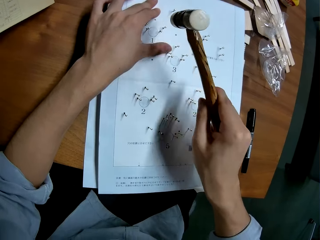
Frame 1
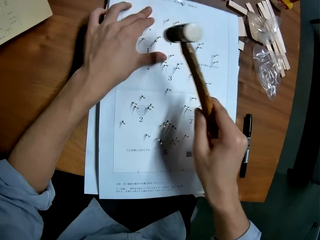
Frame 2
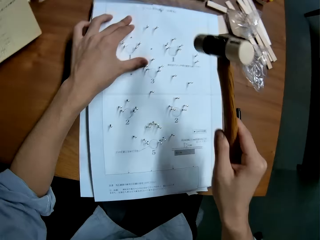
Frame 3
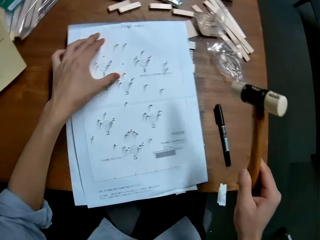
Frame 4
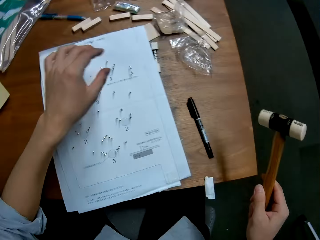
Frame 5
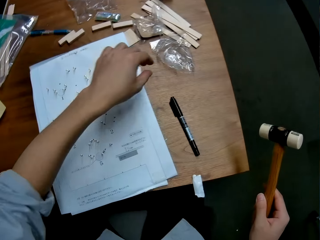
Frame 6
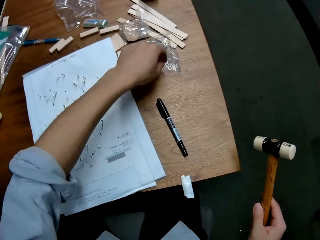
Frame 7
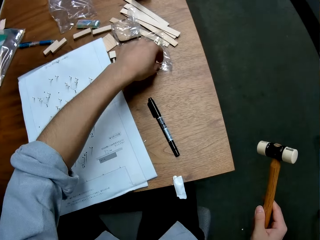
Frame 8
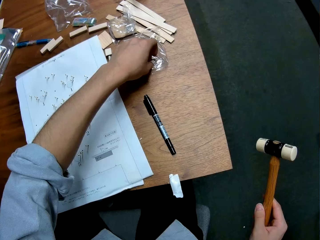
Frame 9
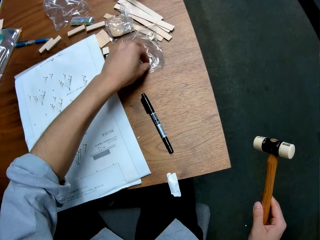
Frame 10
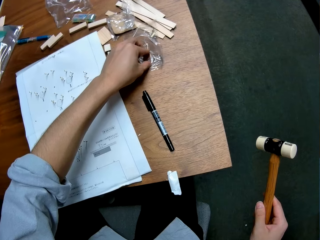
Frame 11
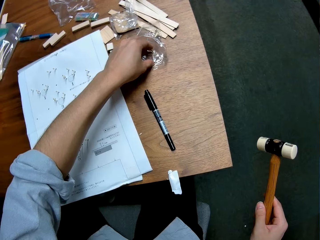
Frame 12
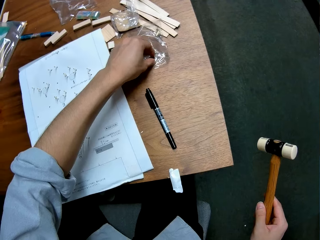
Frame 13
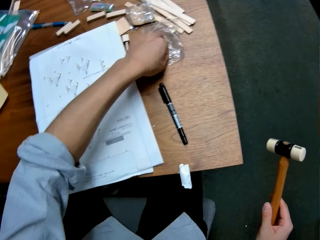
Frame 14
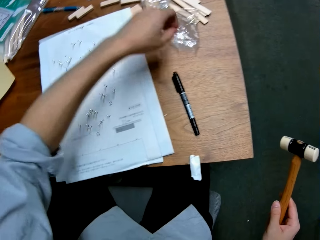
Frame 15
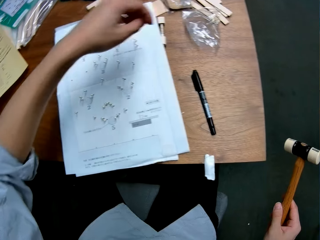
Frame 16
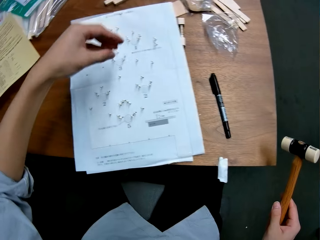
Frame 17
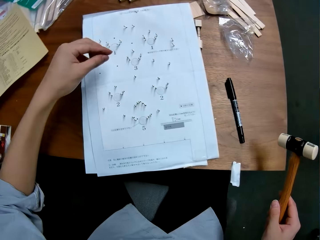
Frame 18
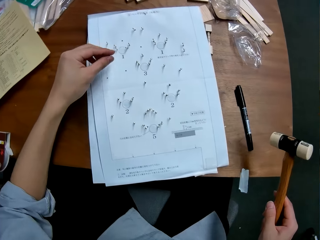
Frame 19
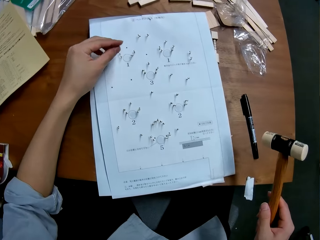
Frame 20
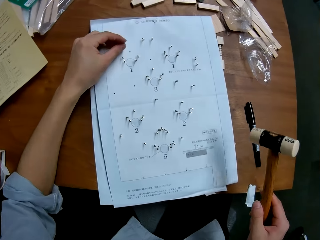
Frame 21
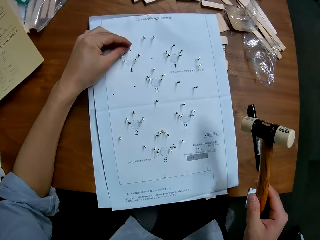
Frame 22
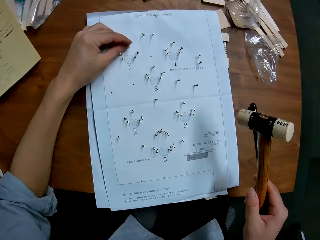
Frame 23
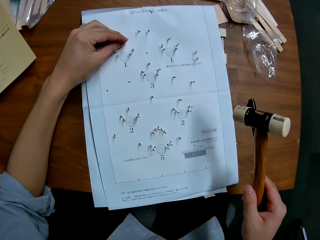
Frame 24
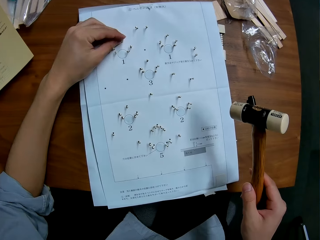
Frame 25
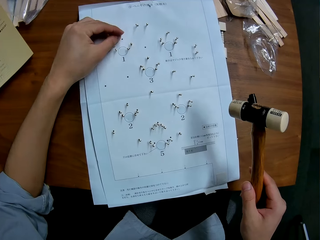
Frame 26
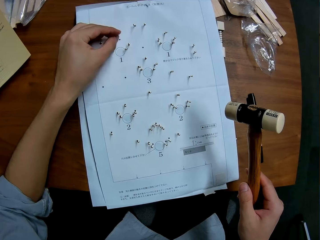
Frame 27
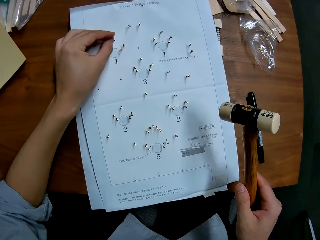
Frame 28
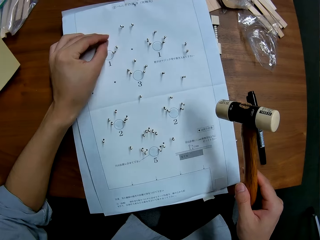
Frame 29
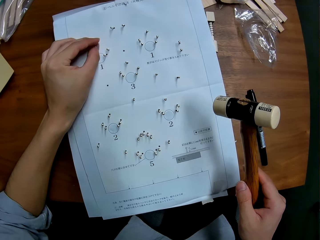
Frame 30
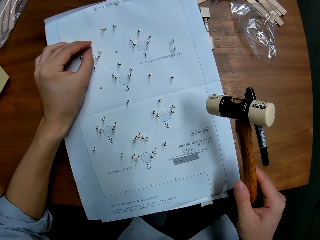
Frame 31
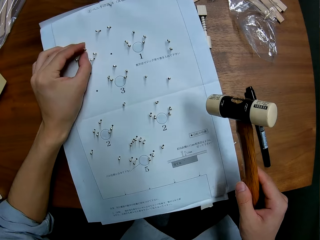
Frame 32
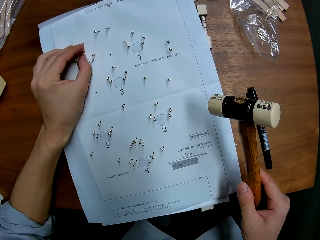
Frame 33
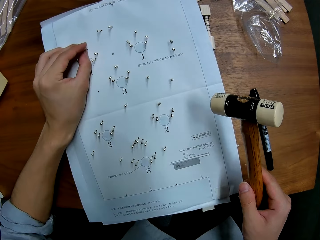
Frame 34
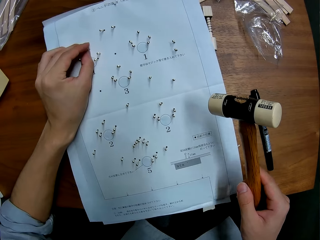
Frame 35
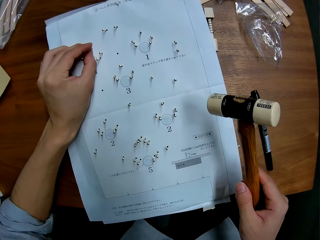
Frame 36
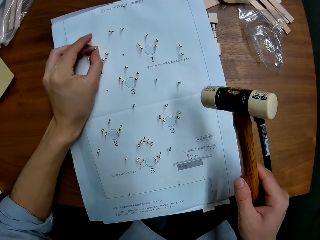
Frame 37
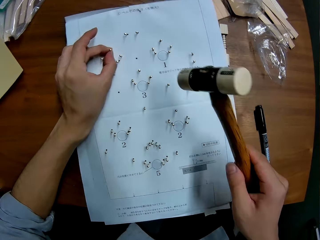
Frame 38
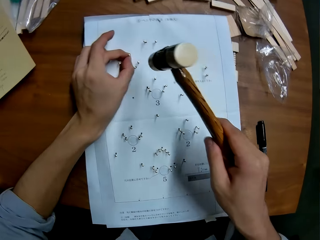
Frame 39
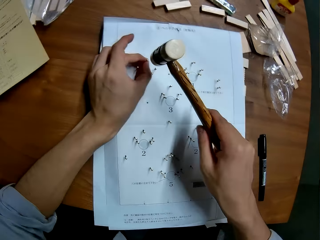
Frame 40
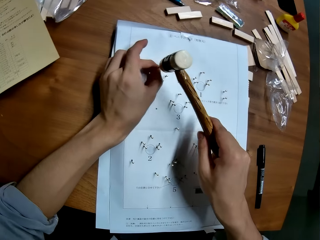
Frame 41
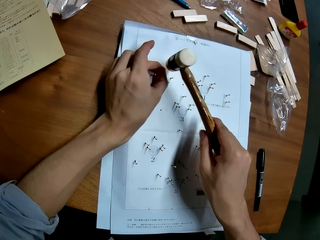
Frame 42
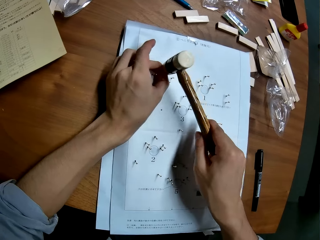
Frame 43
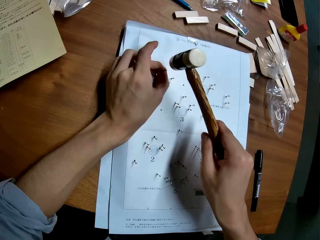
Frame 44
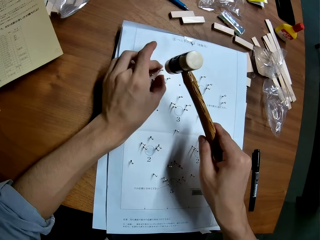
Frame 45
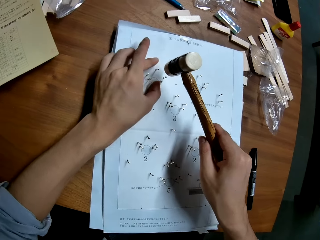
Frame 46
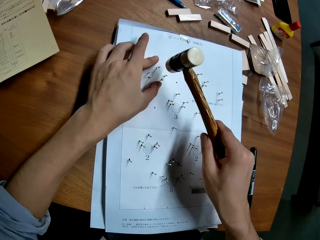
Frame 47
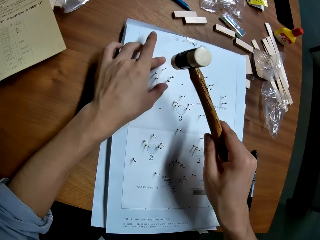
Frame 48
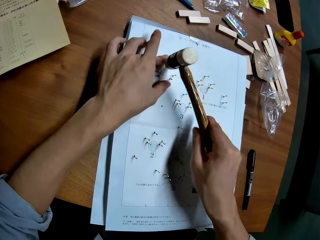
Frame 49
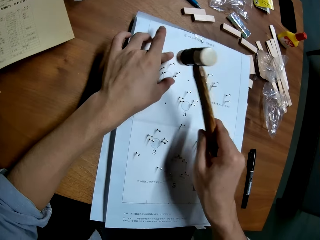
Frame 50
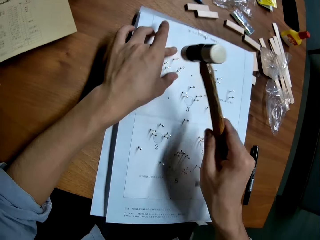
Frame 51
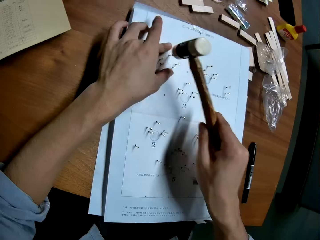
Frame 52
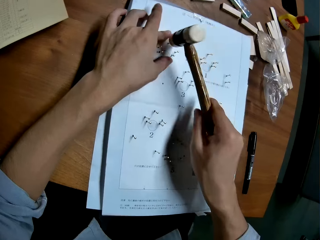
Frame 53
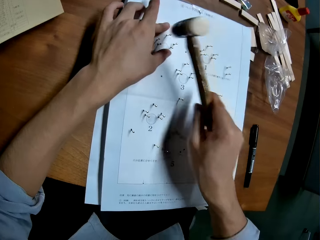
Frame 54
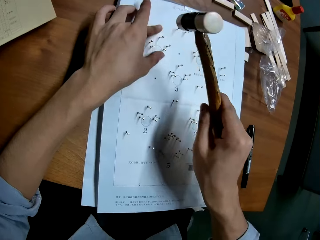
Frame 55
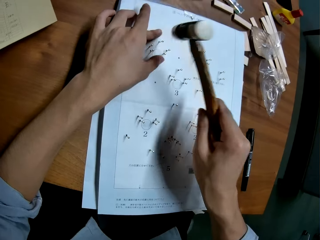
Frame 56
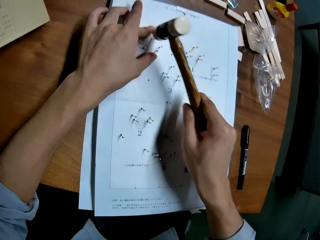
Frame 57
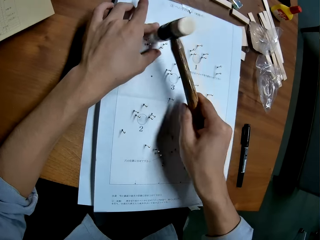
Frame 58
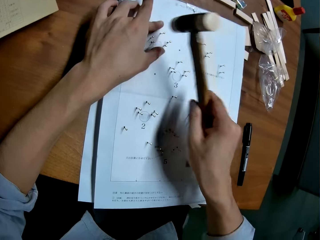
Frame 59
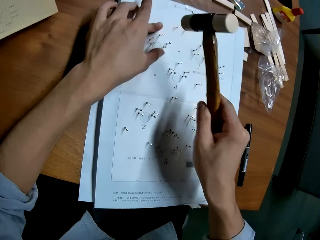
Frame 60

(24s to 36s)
The camera wearer picks up another pin from a pack on the table. He puts the pin on a dot on the paper on the table. He hits the pin into the paper with the hammer in his hand.

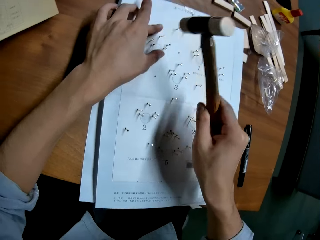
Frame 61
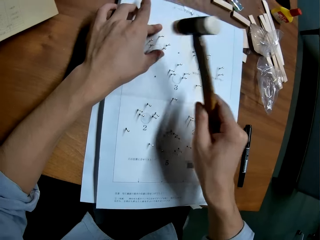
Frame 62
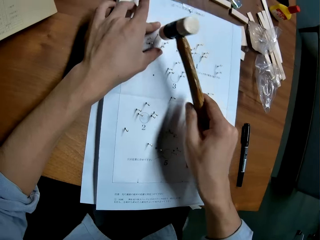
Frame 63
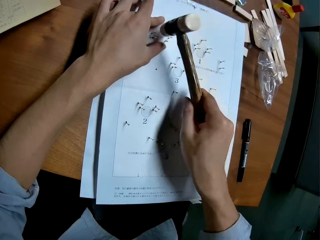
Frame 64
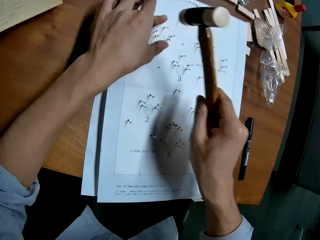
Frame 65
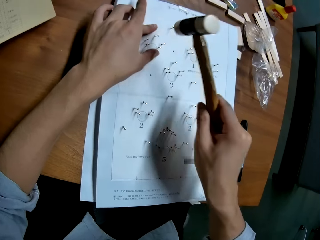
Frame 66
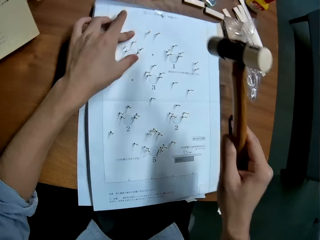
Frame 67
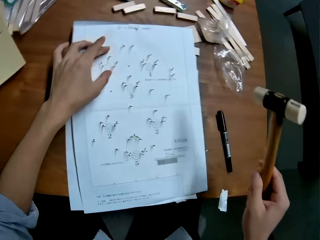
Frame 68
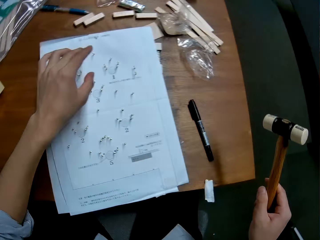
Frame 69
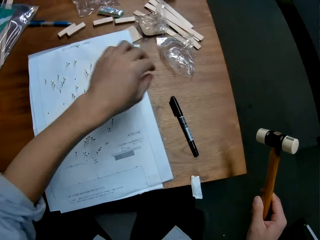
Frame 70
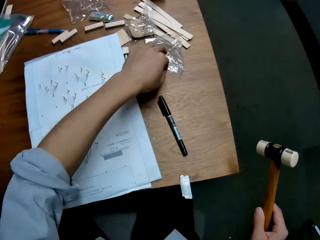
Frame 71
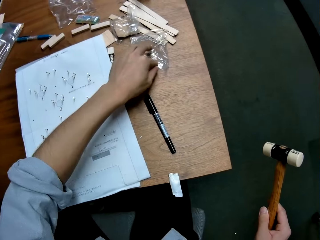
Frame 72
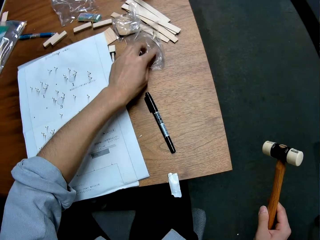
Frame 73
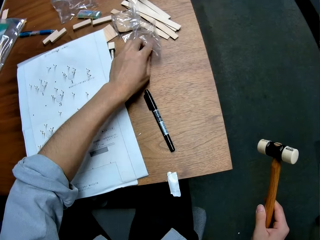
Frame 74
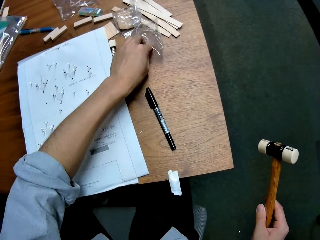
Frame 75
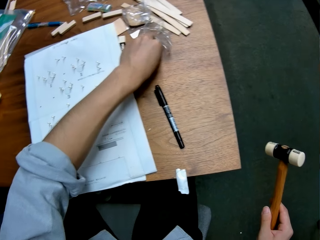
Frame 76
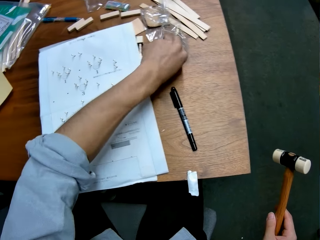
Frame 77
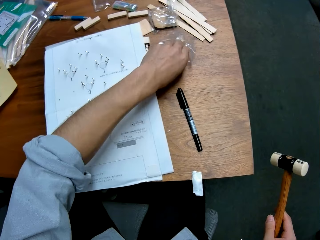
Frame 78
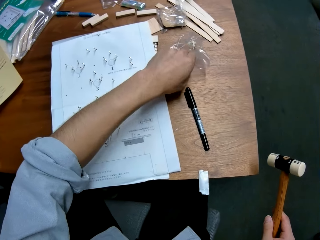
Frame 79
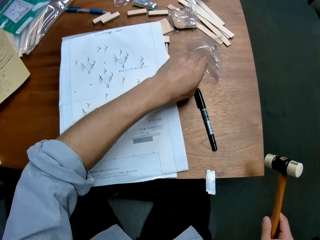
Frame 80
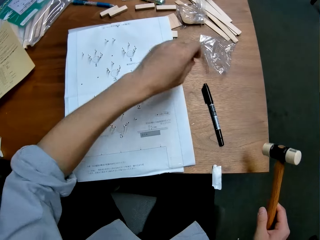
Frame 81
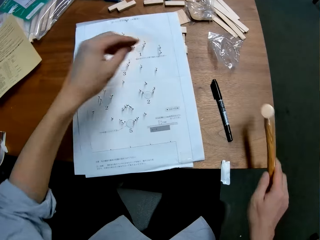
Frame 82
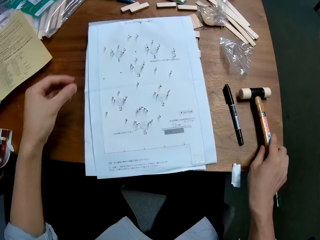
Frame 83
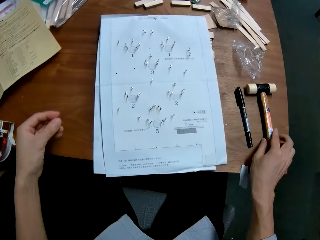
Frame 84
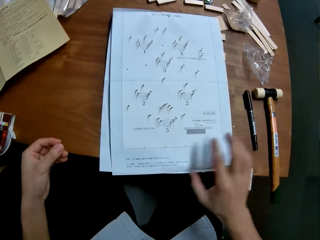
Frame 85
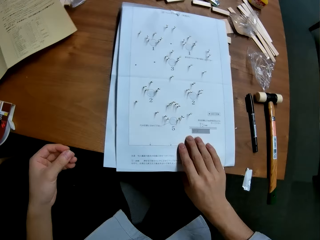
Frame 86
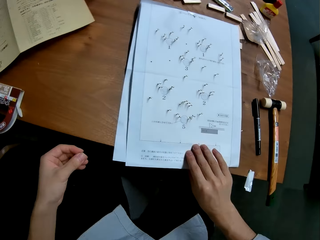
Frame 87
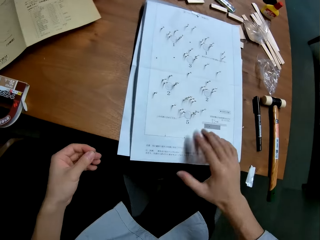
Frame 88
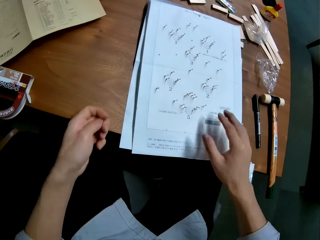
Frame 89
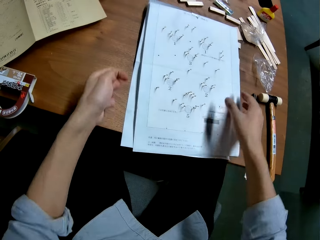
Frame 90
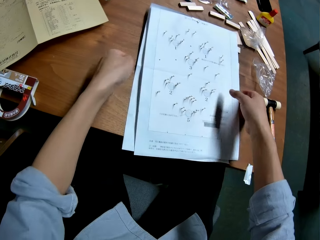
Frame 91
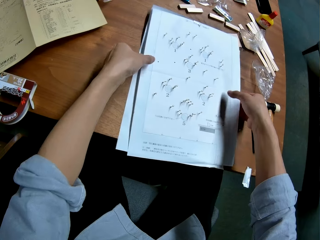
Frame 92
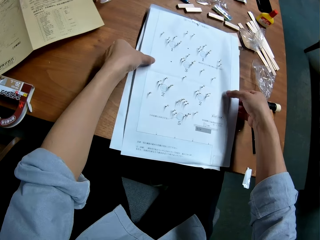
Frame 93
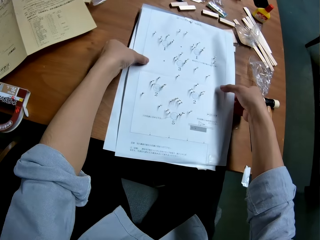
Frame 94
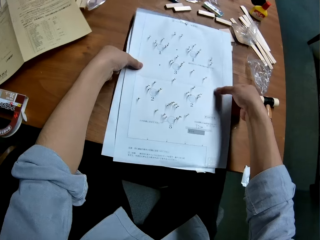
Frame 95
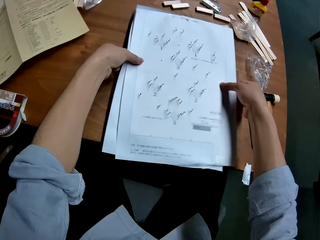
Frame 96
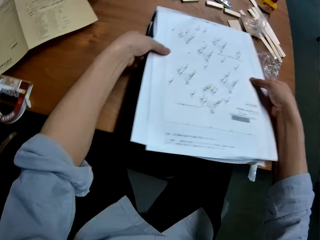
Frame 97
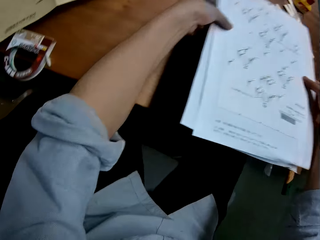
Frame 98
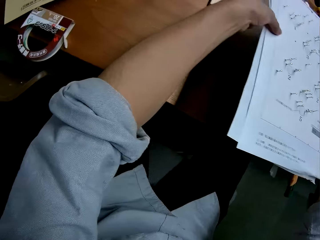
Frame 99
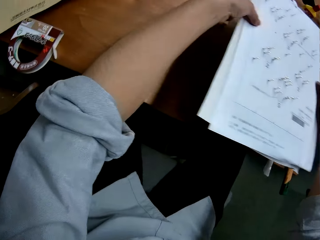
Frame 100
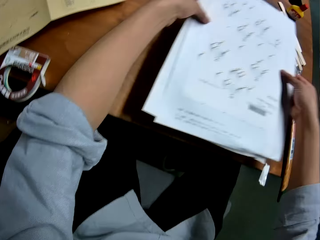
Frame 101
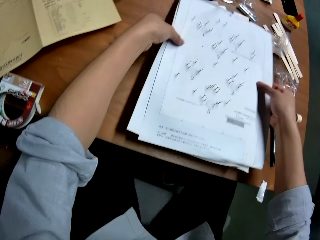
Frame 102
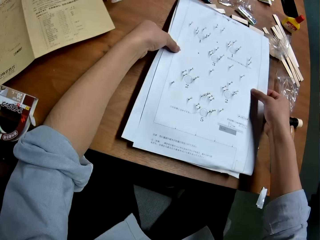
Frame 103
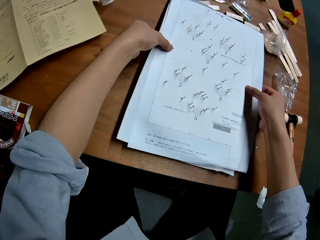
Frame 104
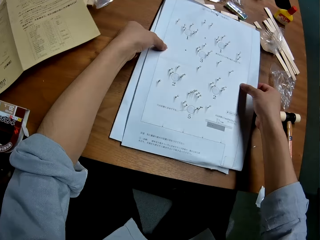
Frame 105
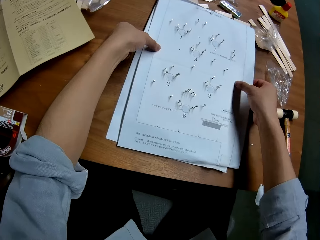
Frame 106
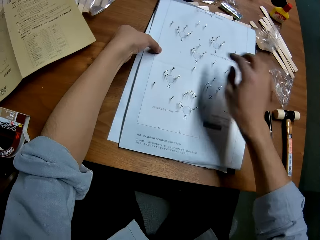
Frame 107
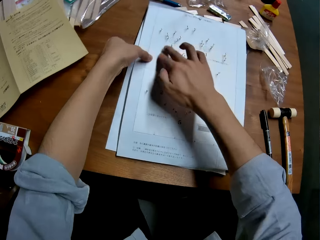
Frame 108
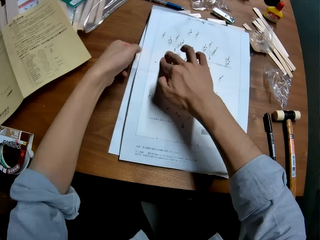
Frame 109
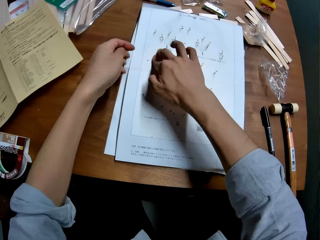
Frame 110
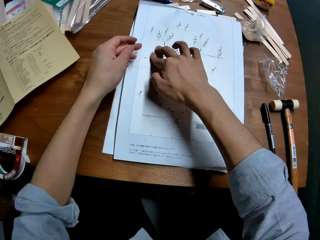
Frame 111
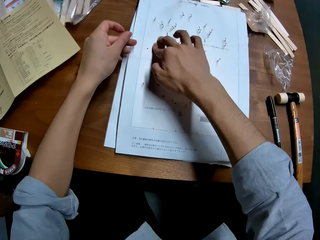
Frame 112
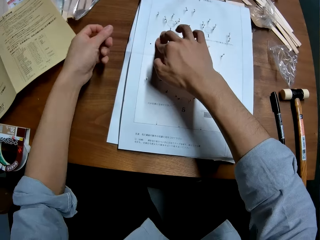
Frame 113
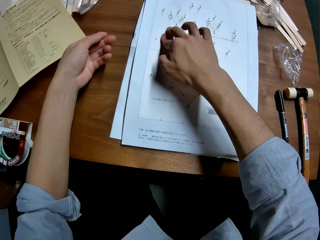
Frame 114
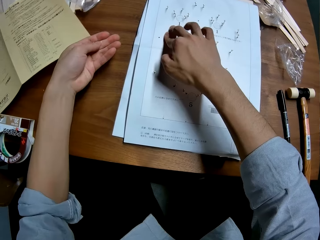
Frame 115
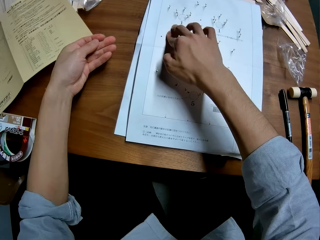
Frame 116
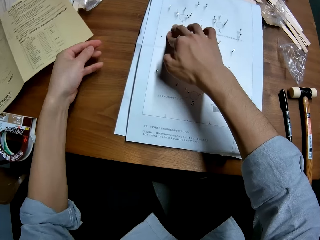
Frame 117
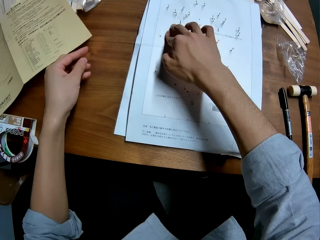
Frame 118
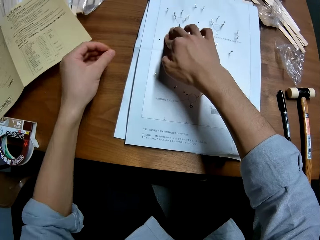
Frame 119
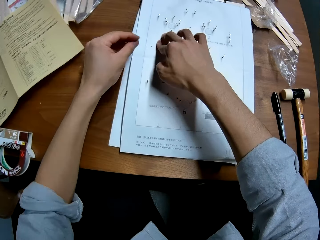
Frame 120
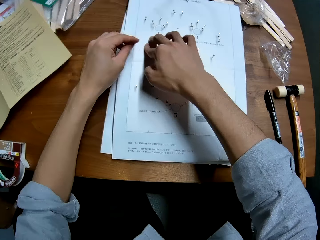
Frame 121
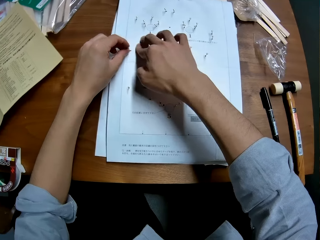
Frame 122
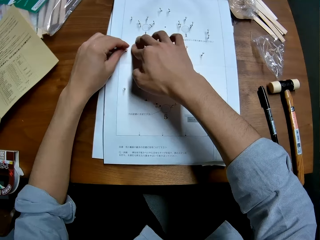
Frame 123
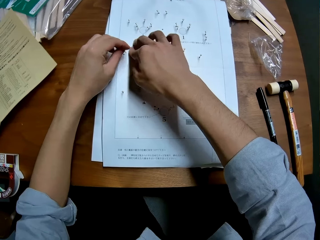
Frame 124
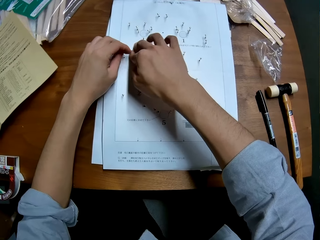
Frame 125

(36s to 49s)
The camera wearer picks up another pin from a pack on the table. They place the hammer on the table. They raise the paper up from the table. They place the paper back on the table. They touch the paper.
